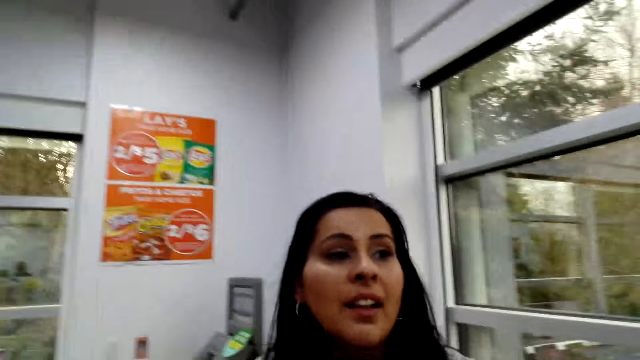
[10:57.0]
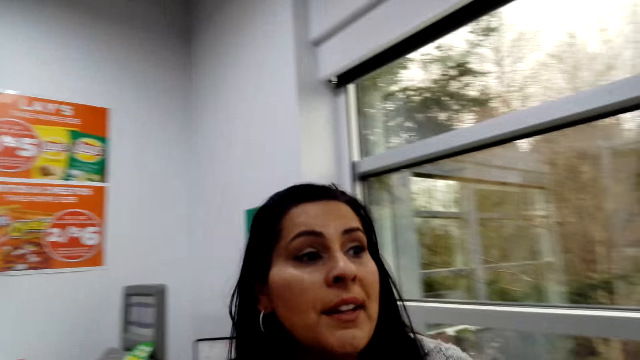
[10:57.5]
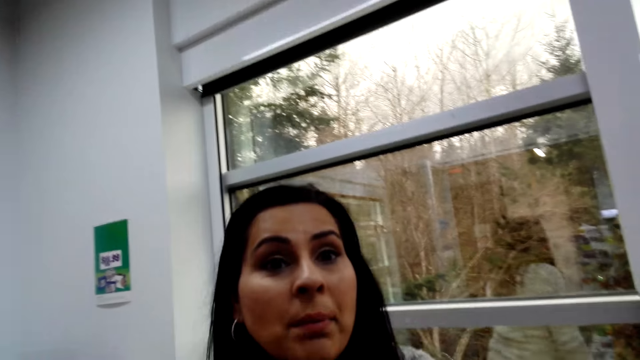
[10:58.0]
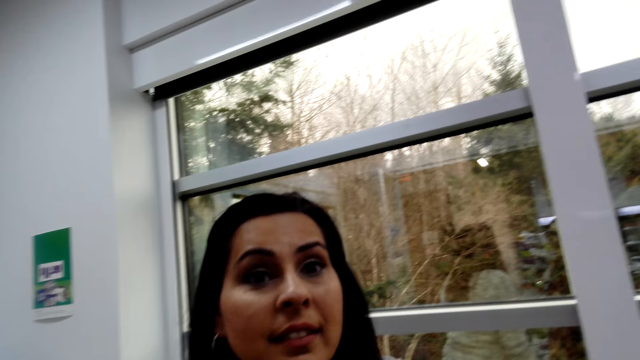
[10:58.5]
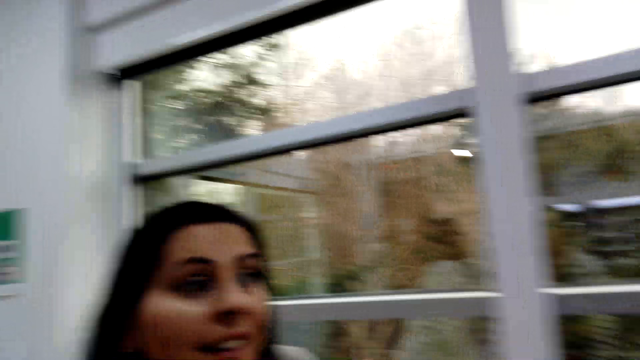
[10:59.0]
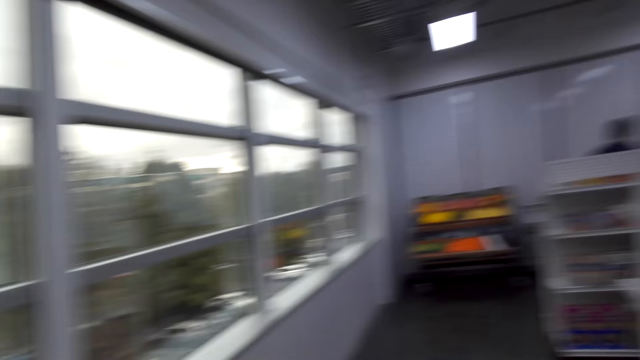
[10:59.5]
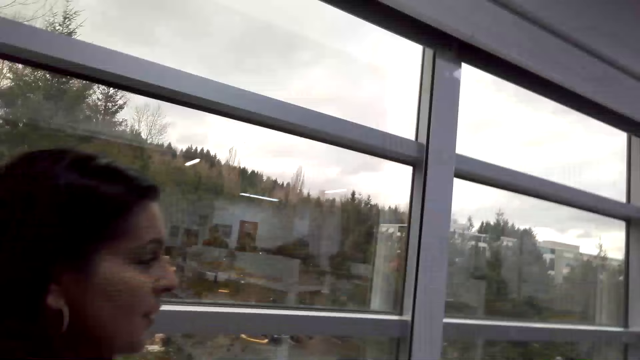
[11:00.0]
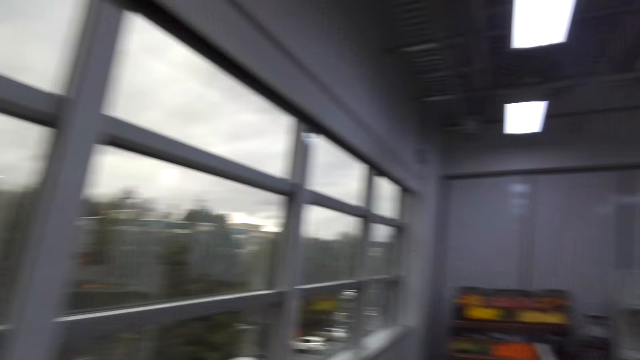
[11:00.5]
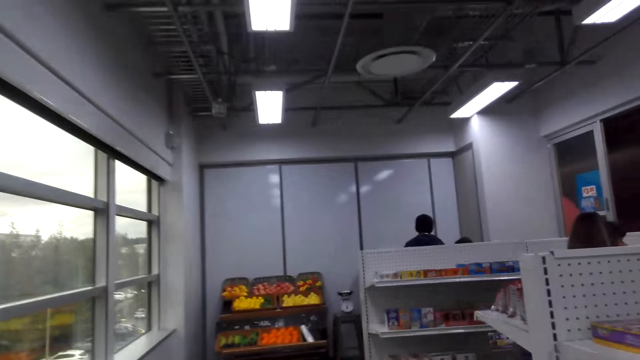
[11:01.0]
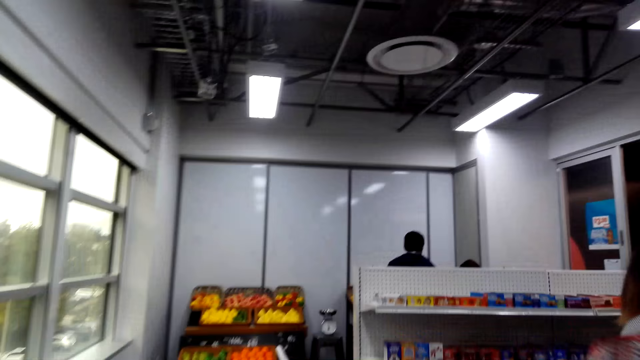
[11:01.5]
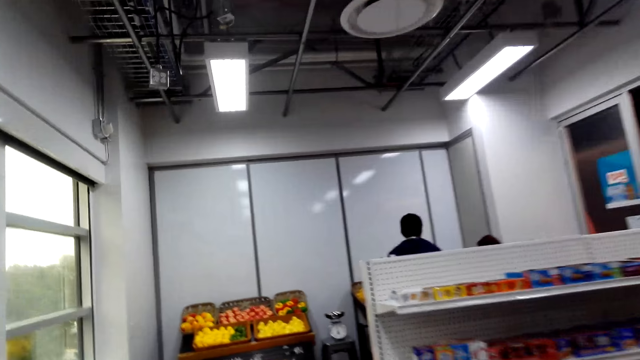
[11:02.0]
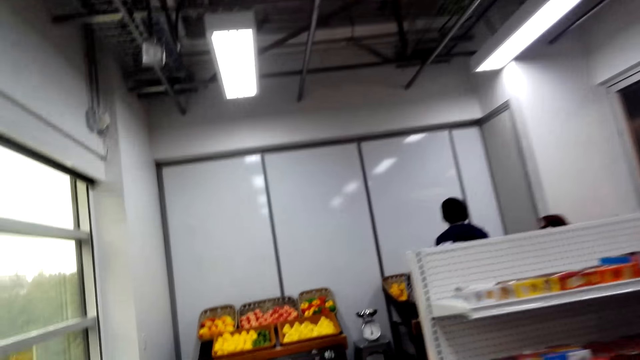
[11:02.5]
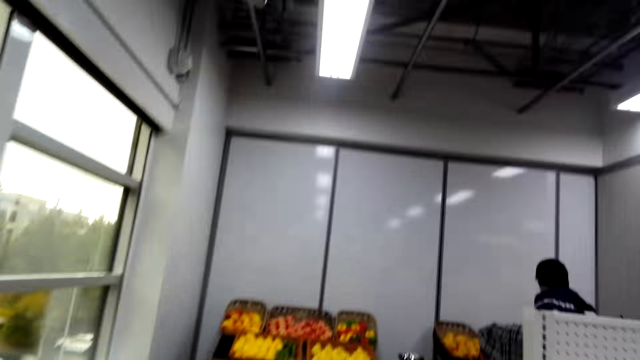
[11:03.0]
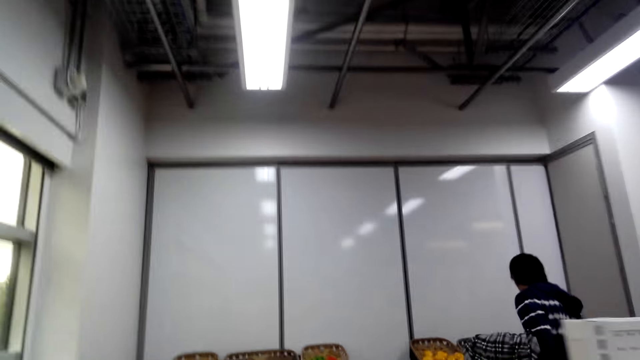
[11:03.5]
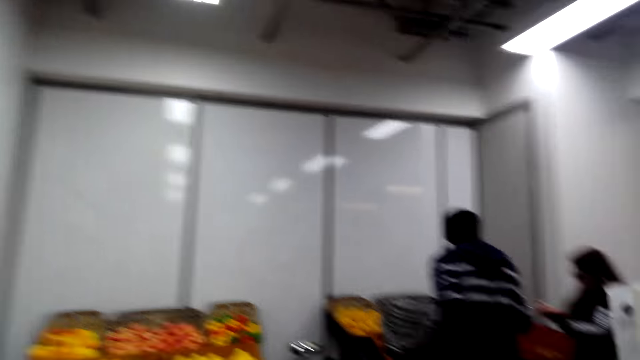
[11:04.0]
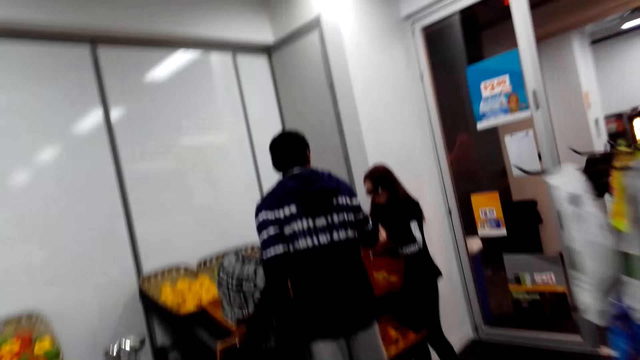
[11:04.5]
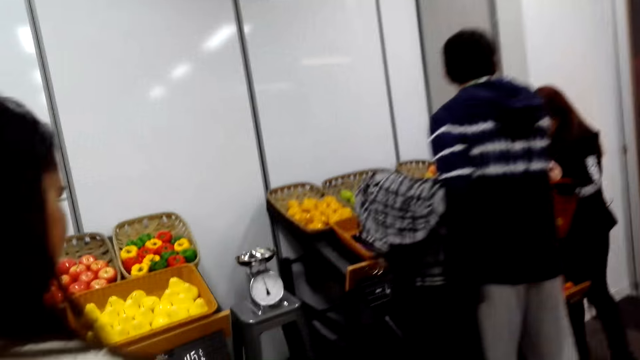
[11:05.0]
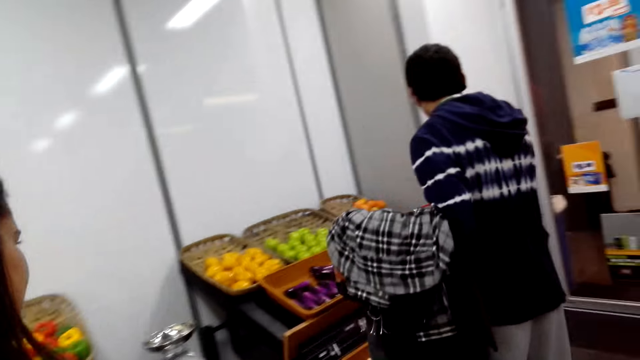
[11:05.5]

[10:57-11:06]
A woman talks to the camera wearer. The camera wearer moves around the store. They walk in the supermarket with the woman.

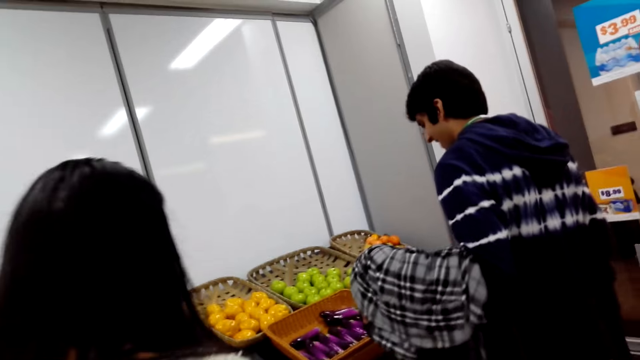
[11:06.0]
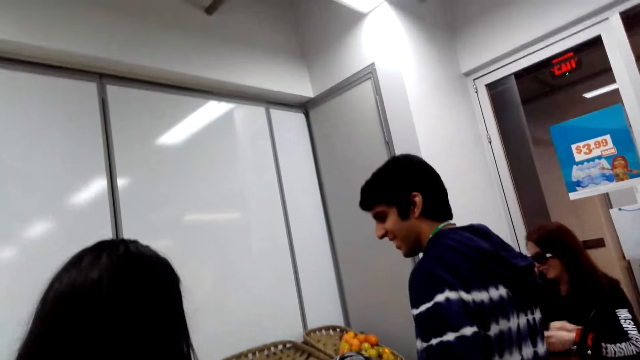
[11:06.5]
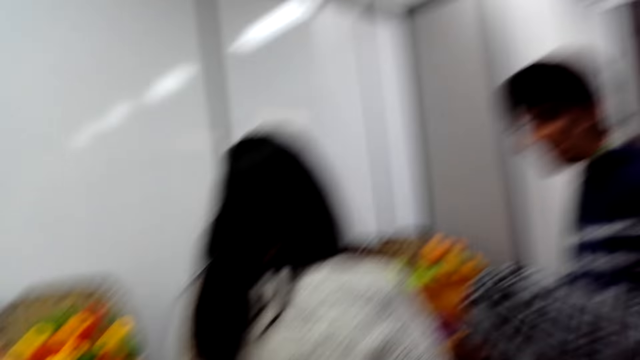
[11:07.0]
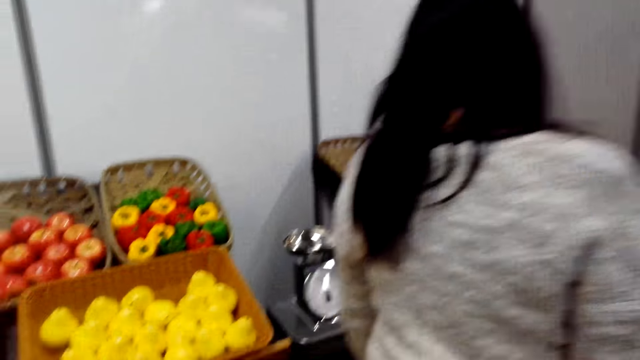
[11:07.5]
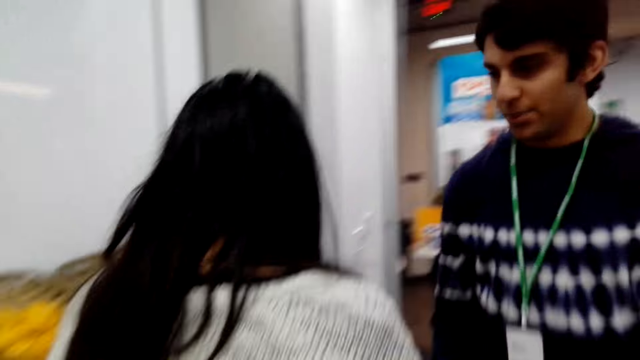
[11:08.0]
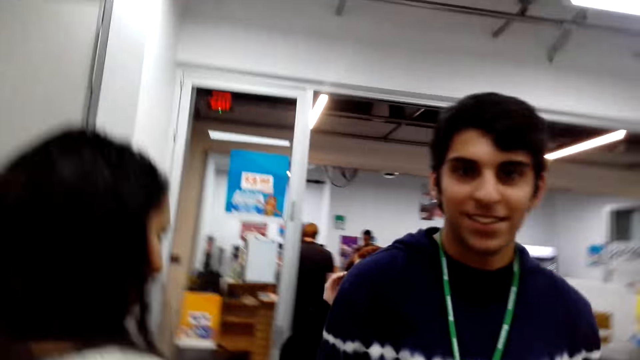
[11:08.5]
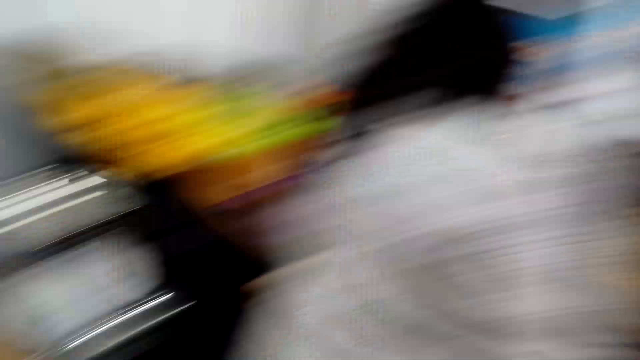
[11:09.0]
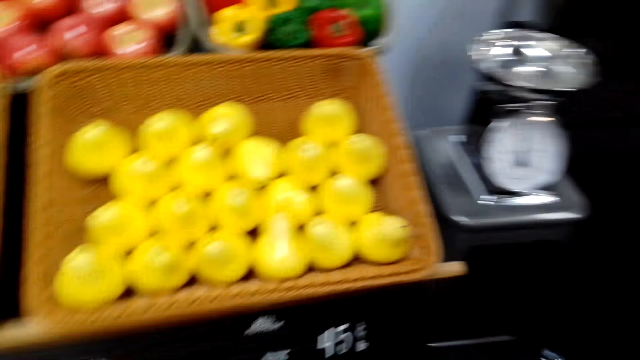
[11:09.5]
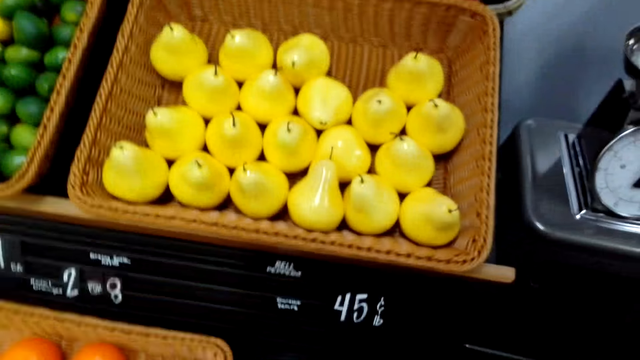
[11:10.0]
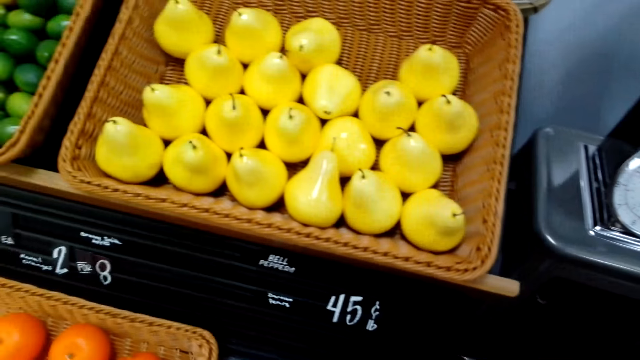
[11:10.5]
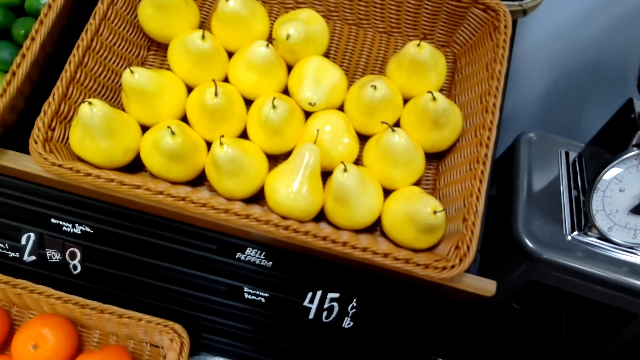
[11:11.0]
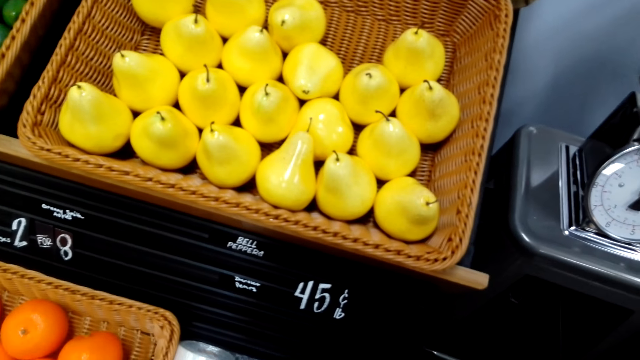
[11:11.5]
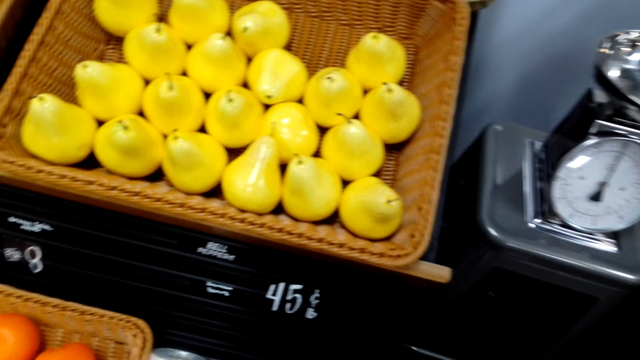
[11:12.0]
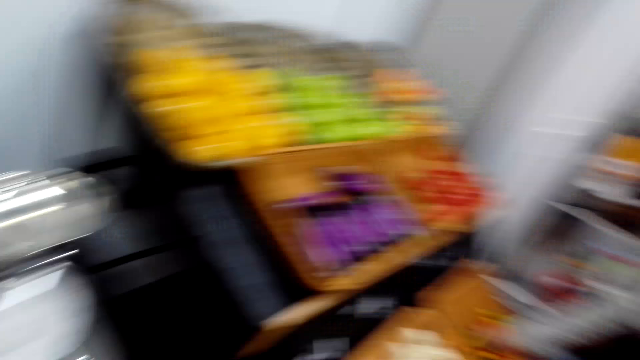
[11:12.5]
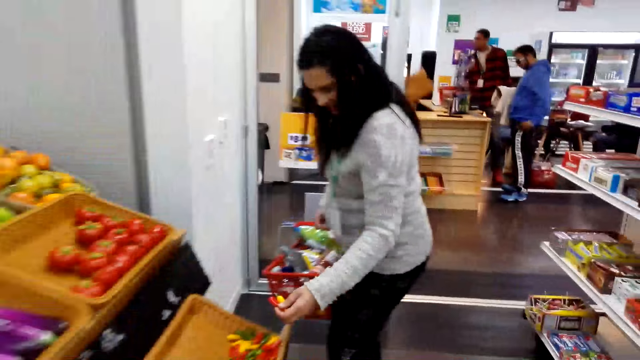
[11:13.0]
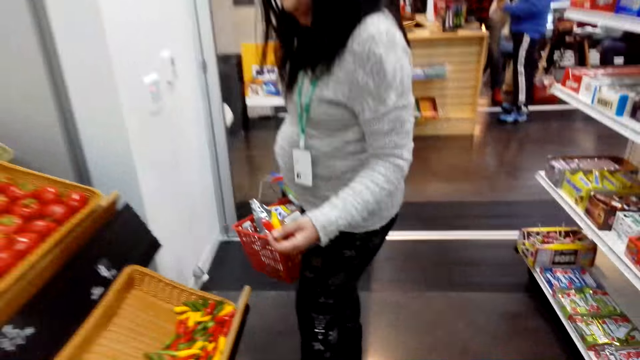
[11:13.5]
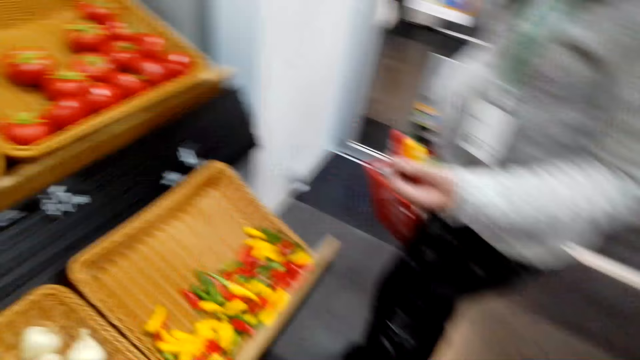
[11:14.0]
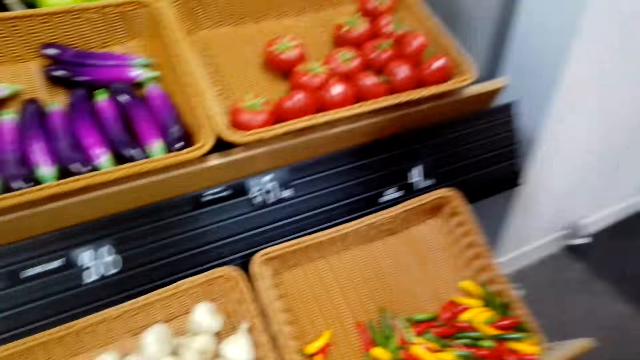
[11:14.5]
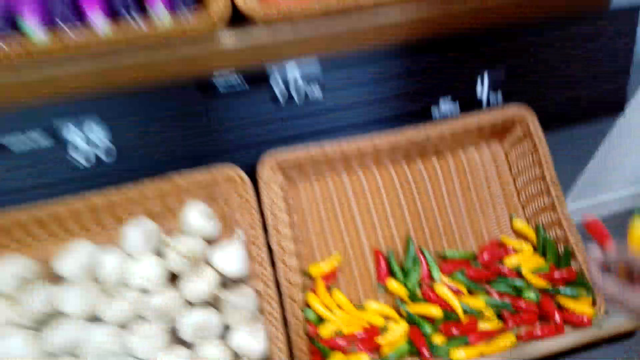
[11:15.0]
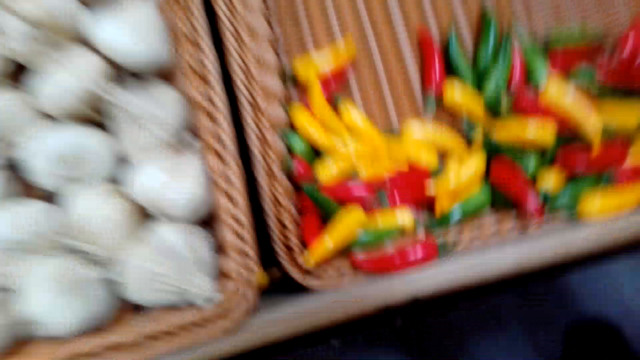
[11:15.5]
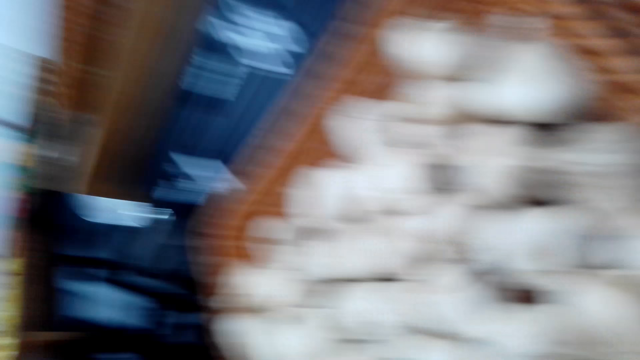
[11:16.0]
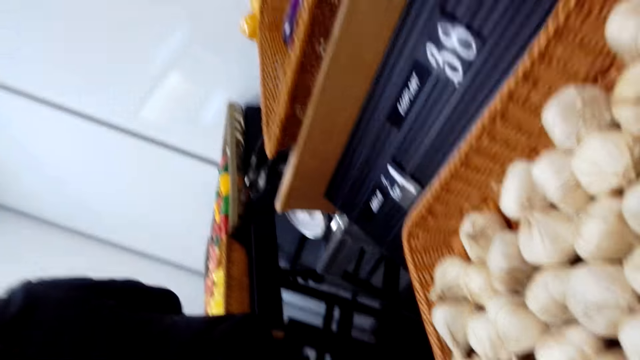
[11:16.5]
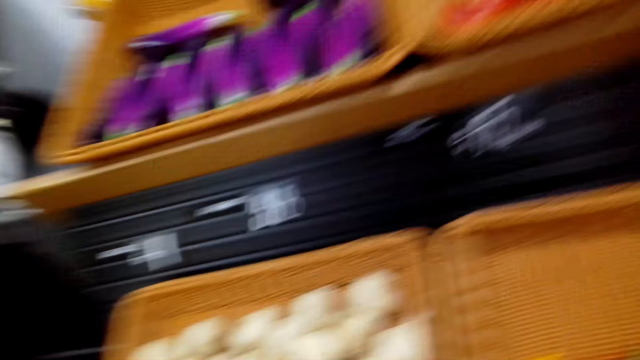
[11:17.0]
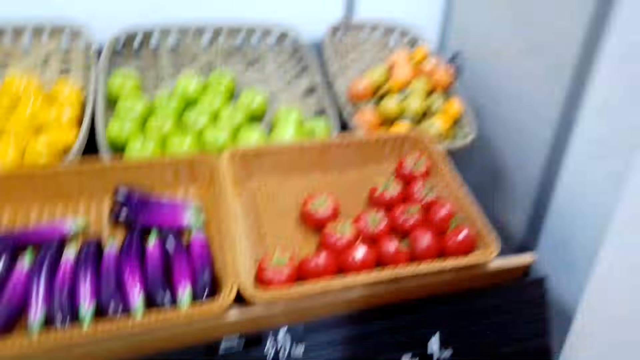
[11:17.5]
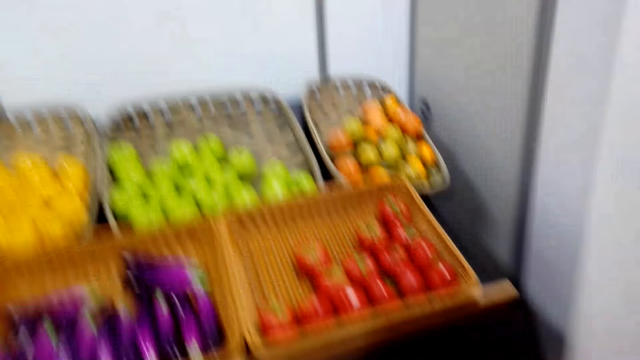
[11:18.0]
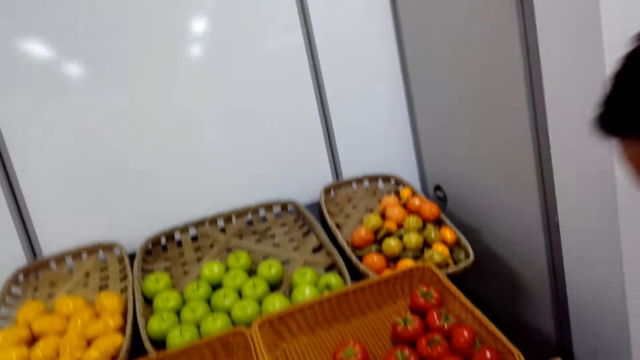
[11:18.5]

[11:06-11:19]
A man and another person stand beside the fruits display. The man greets the camera wearer and a woman. The man talks to the woman. The camera wearer looks at the pears or peaches on the basket. The woman picks pepper from the basket. The camera wearer looks around. They bend near the shelf.
